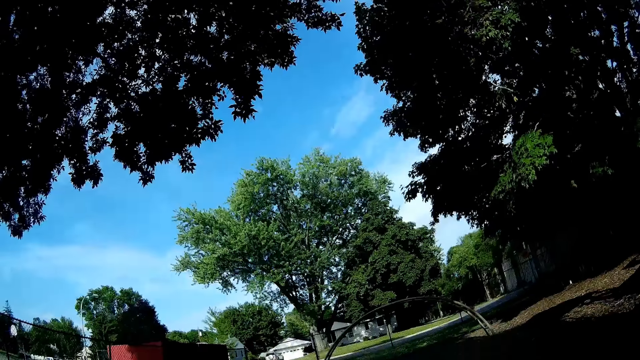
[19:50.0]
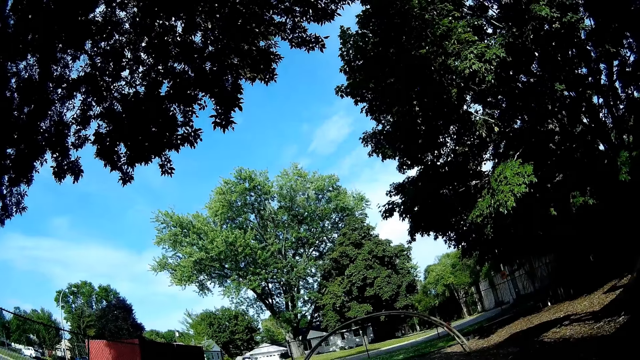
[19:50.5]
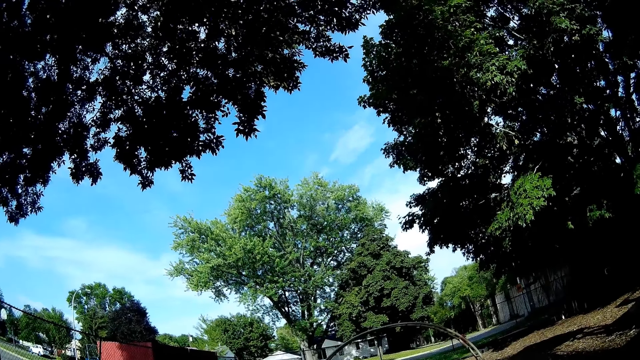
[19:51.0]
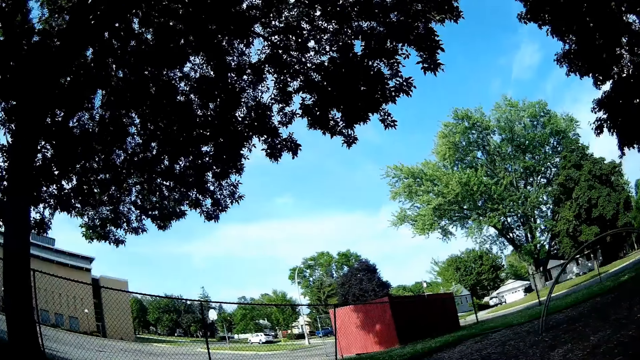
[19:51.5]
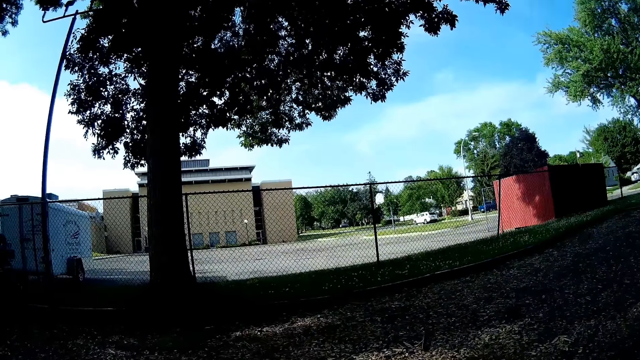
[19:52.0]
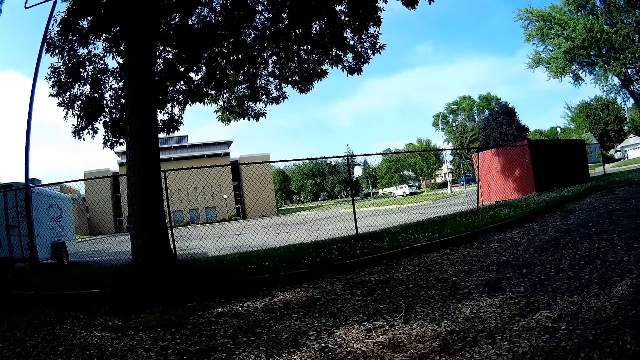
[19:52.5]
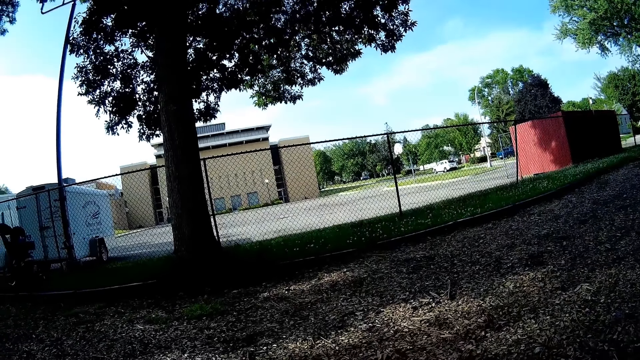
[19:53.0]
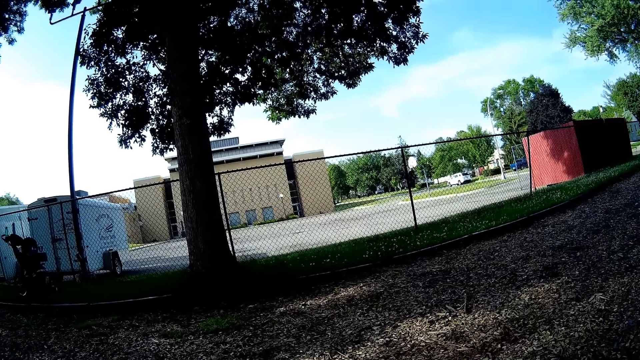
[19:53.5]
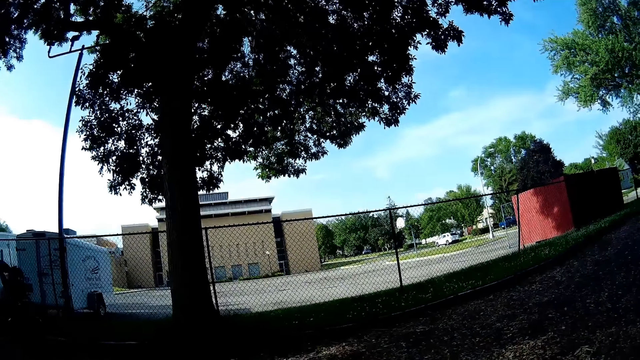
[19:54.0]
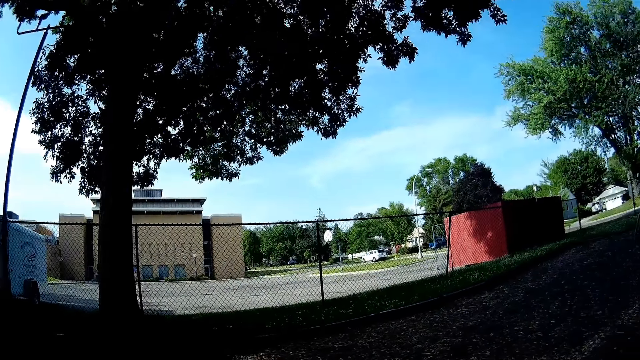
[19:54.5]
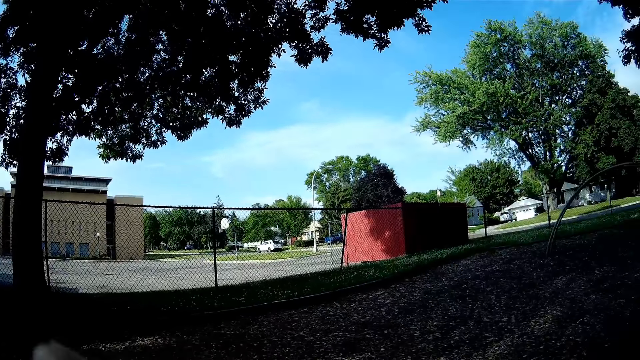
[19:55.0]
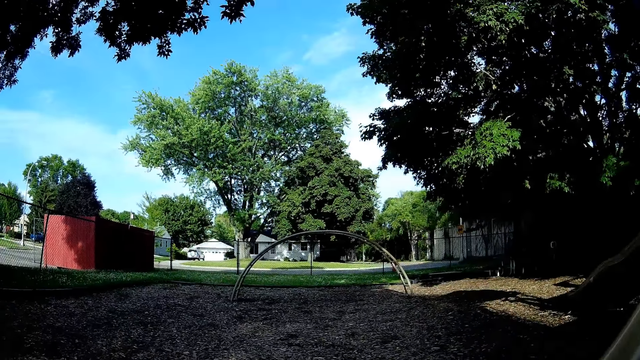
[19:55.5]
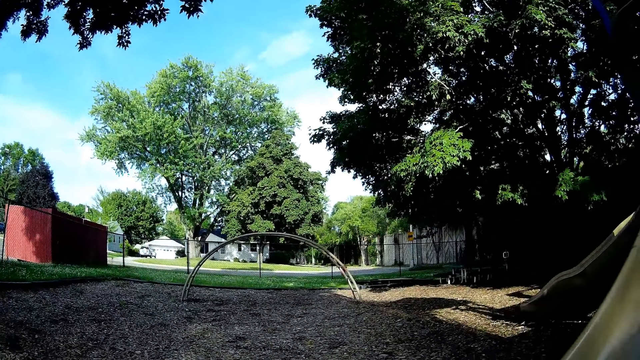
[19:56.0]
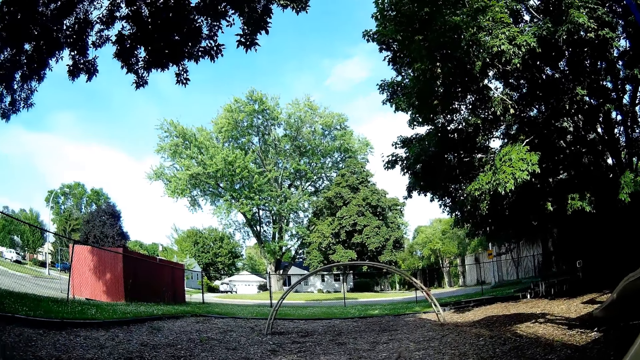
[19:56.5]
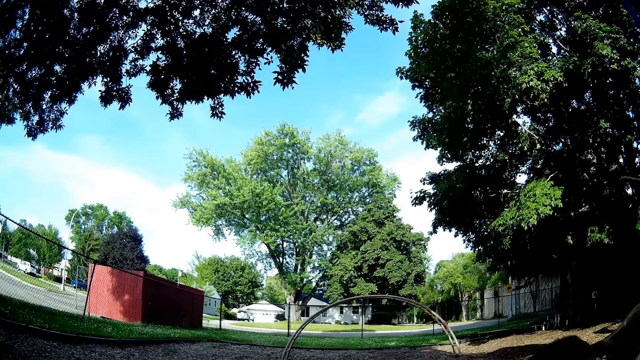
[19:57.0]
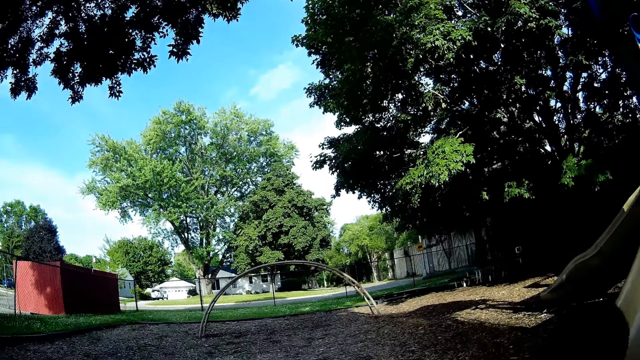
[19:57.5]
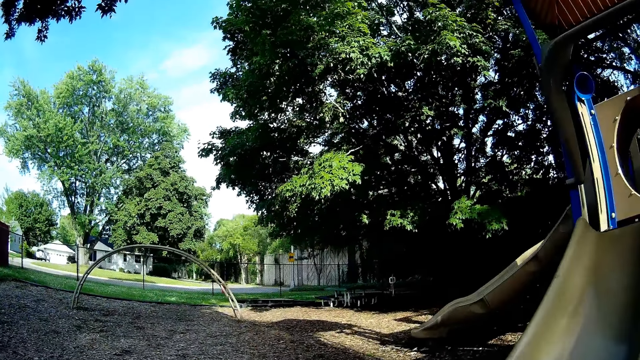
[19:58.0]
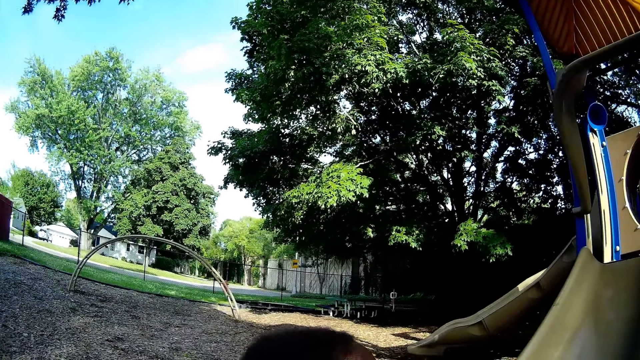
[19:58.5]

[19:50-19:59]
The camera wearer interacts with the boy.

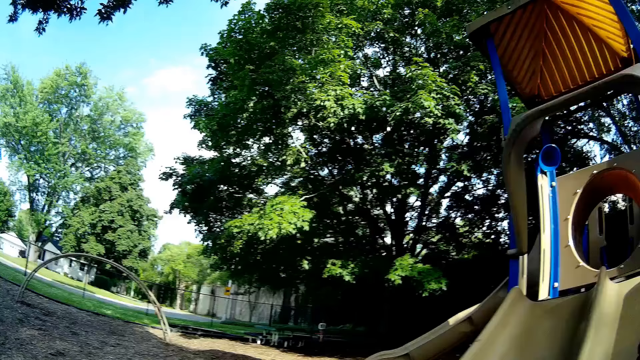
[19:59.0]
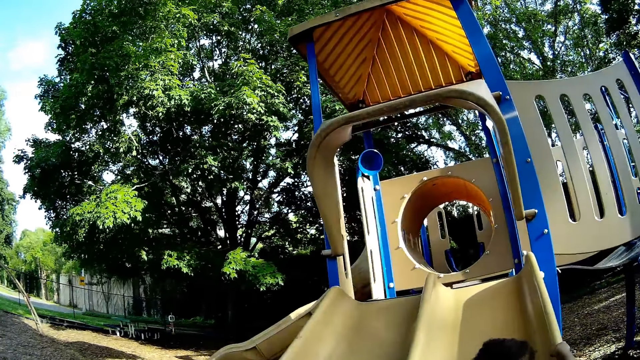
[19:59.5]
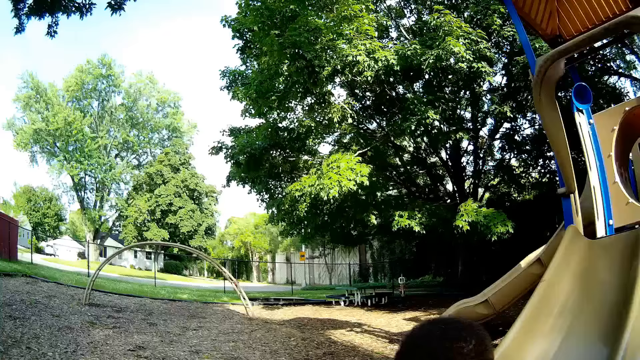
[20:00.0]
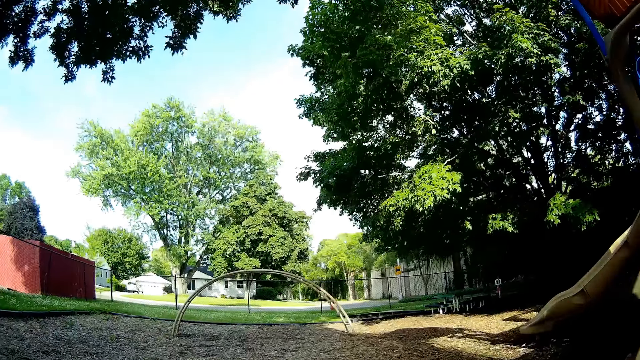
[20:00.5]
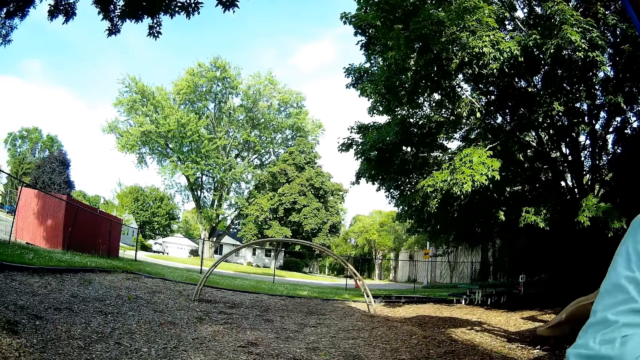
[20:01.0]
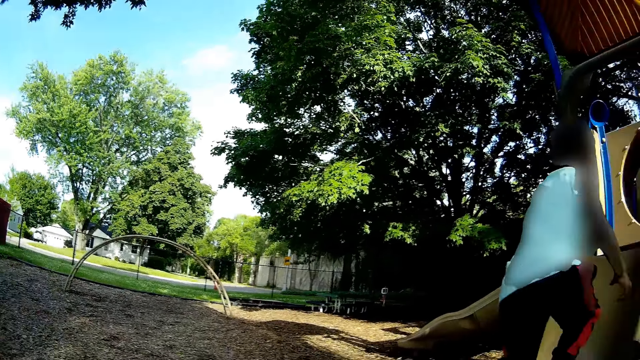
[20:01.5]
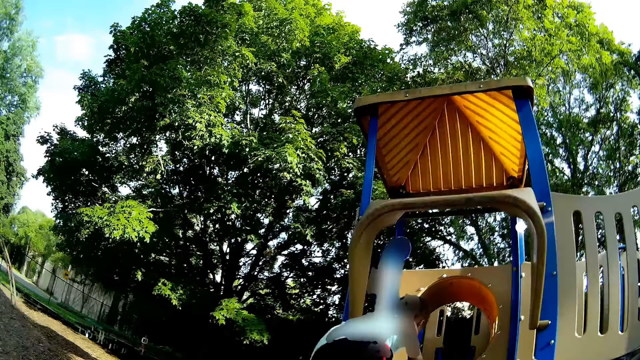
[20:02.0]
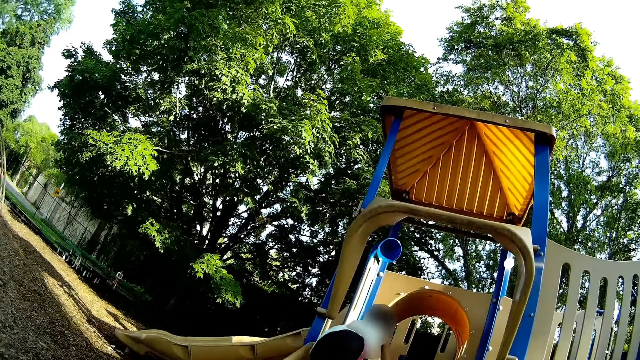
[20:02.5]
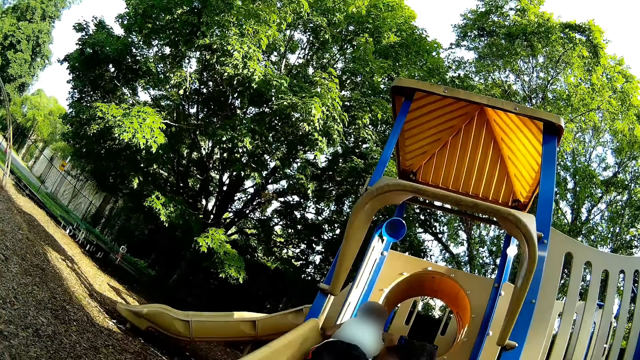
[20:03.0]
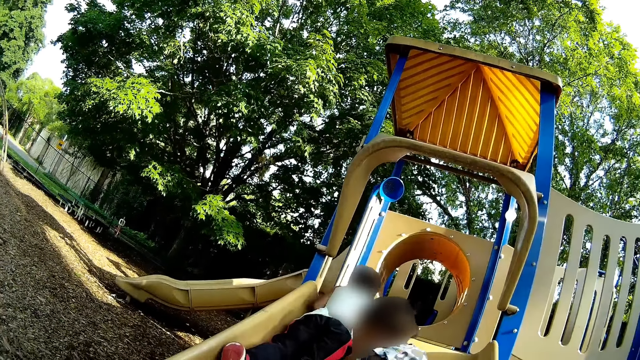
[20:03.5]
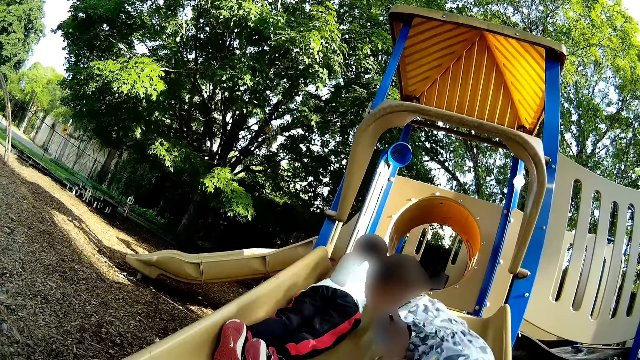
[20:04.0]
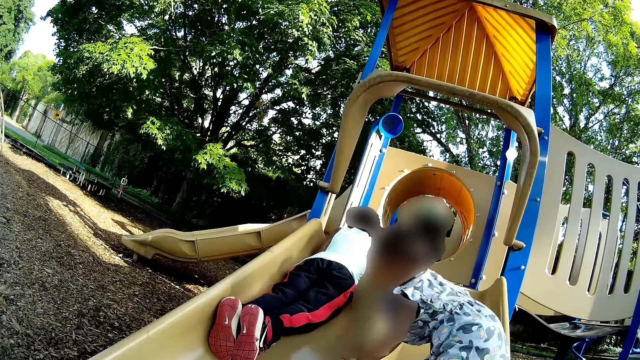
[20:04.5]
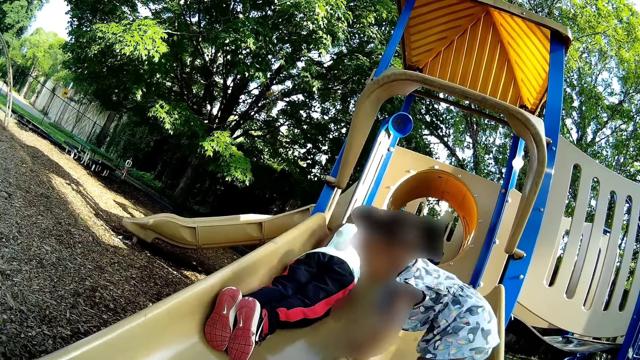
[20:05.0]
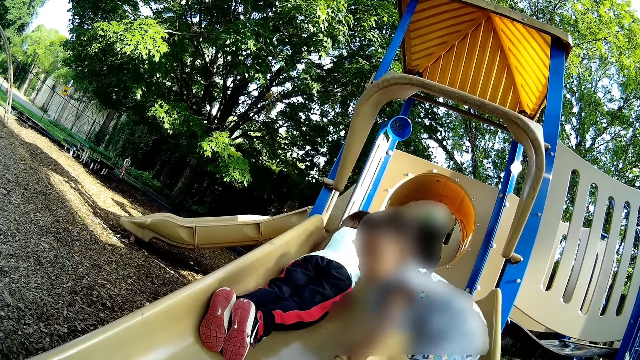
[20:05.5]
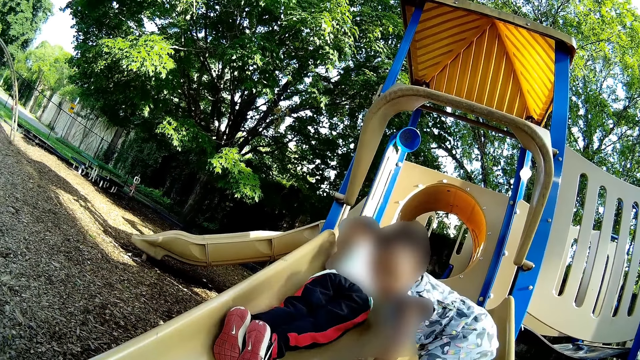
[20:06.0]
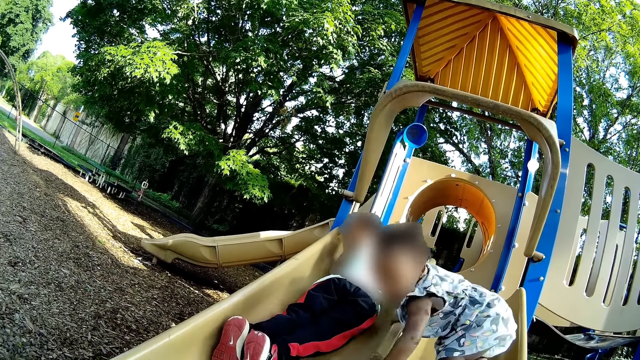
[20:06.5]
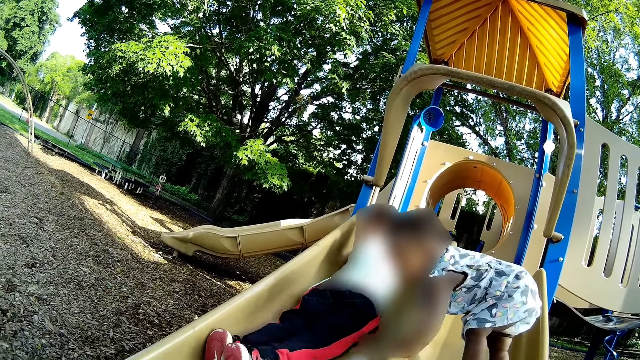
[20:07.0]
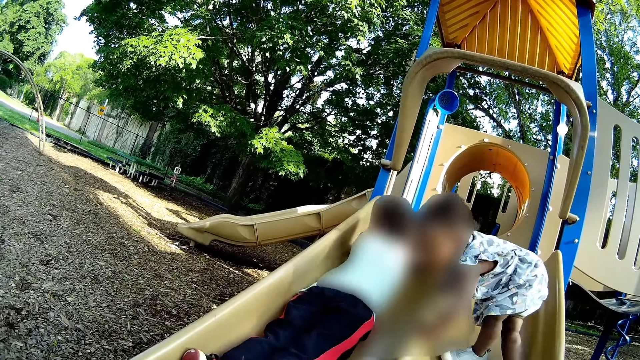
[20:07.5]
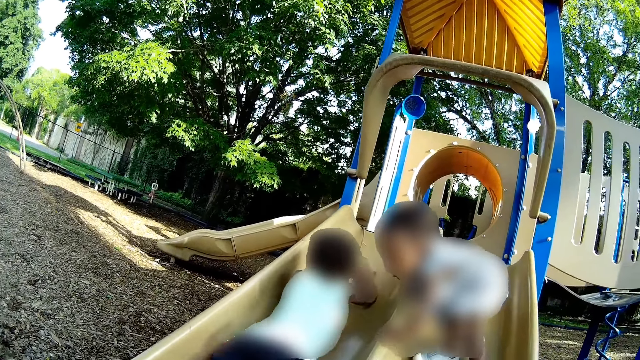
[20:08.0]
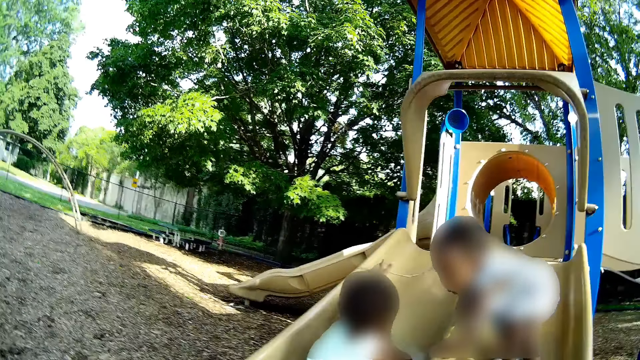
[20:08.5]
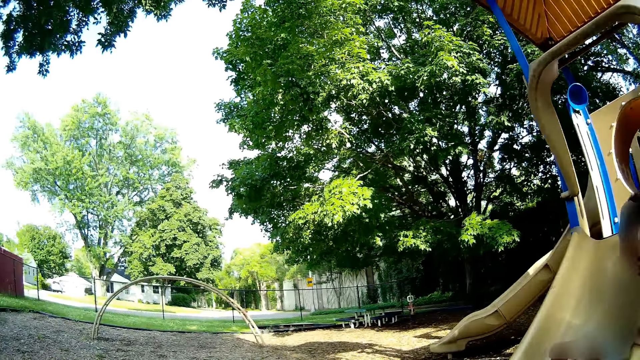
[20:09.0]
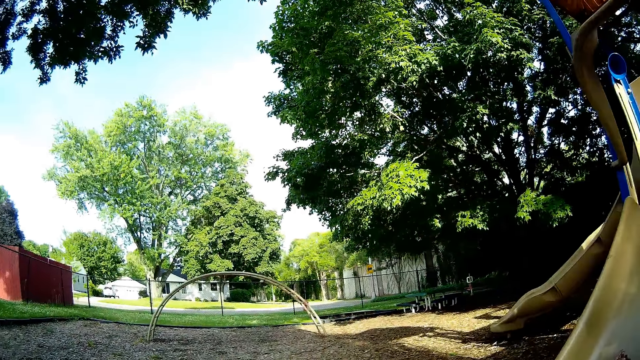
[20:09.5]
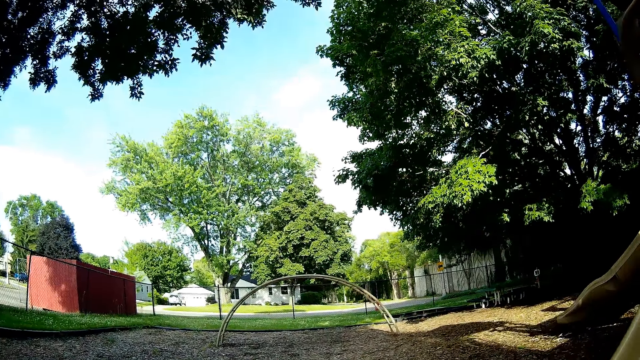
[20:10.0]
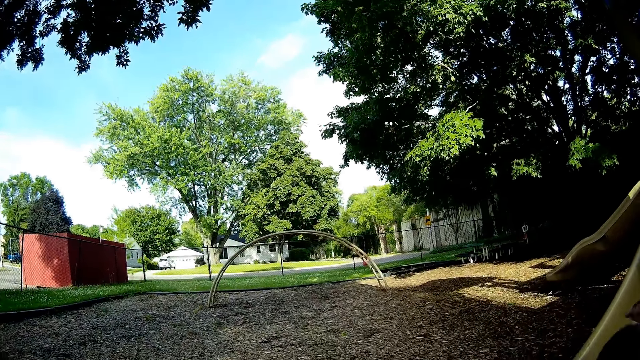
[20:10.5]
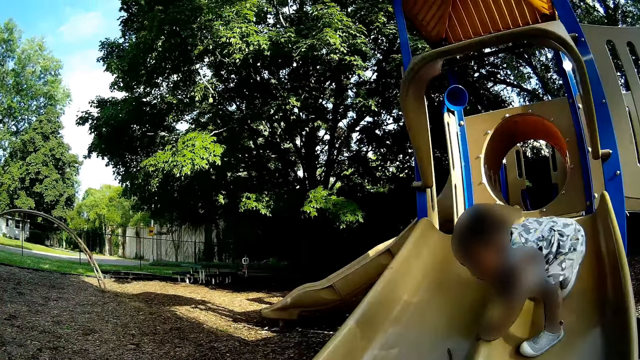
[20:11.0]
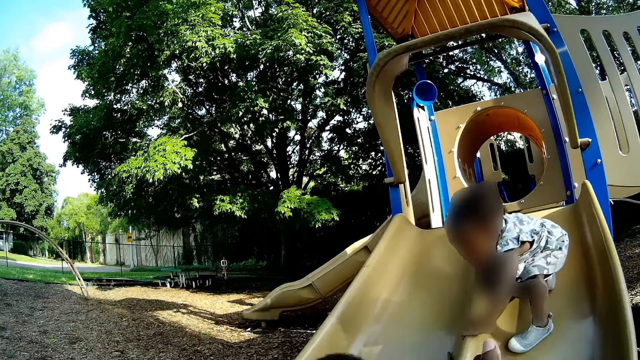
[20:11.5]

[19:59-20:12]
The boy climbs the plastic slide and slides down the plastic slide.
